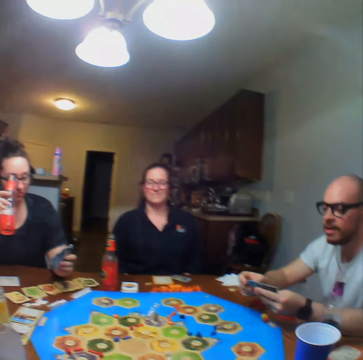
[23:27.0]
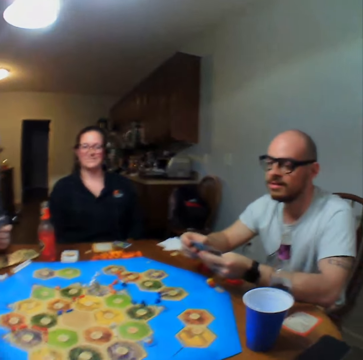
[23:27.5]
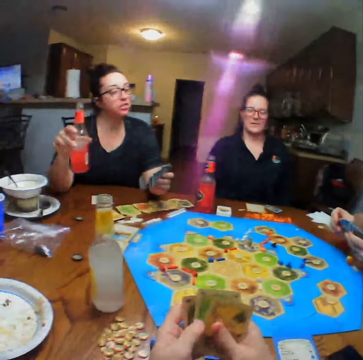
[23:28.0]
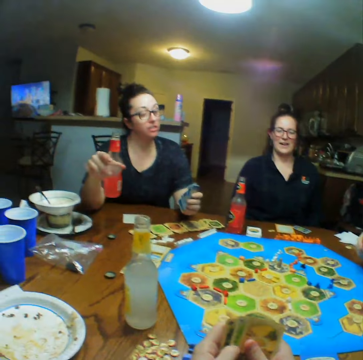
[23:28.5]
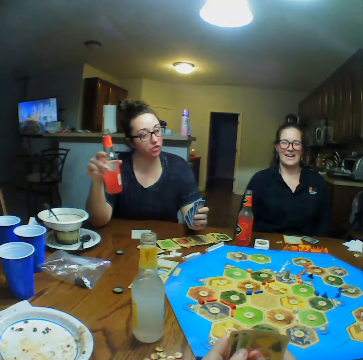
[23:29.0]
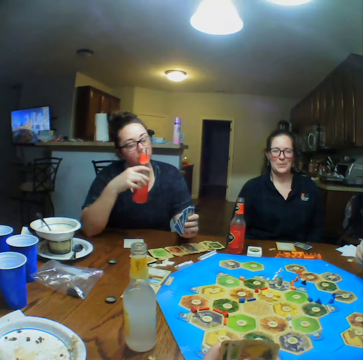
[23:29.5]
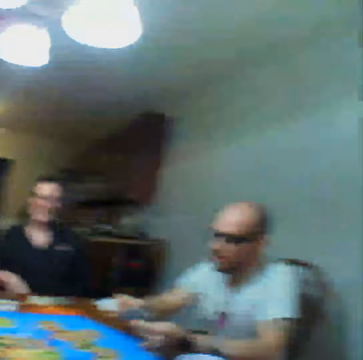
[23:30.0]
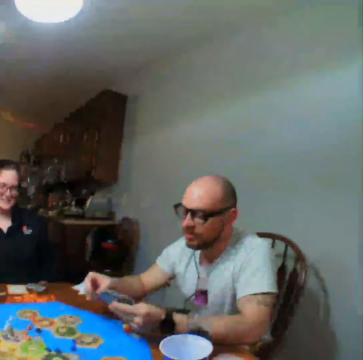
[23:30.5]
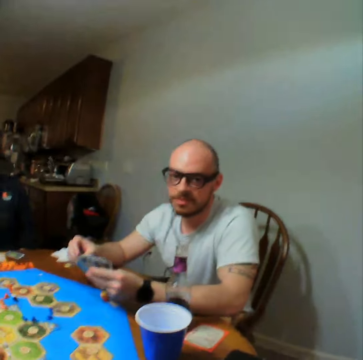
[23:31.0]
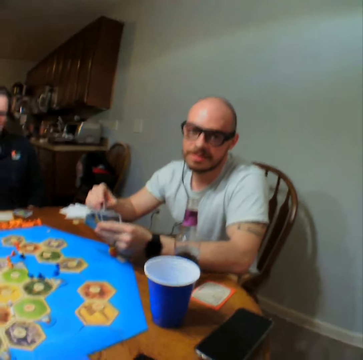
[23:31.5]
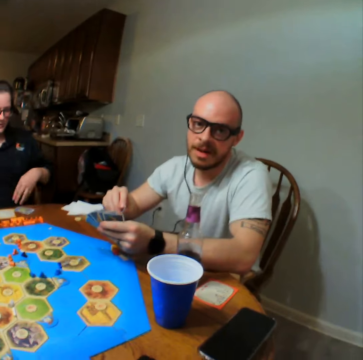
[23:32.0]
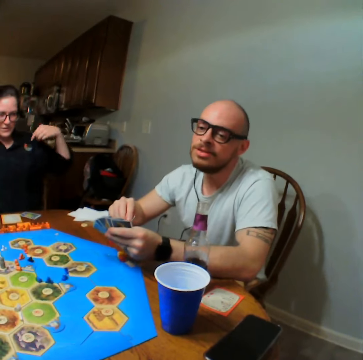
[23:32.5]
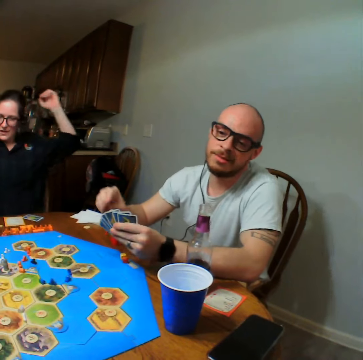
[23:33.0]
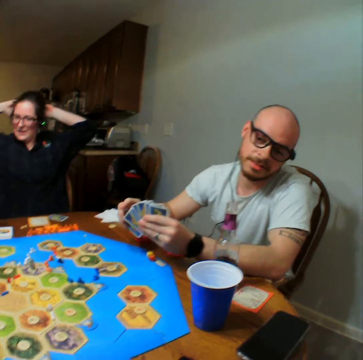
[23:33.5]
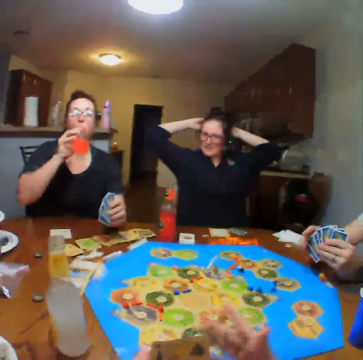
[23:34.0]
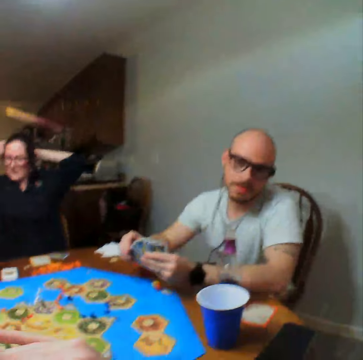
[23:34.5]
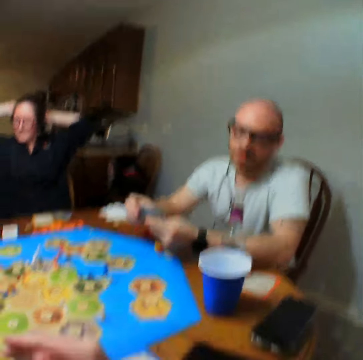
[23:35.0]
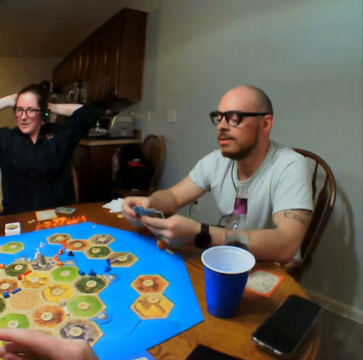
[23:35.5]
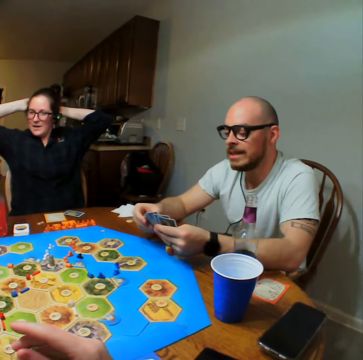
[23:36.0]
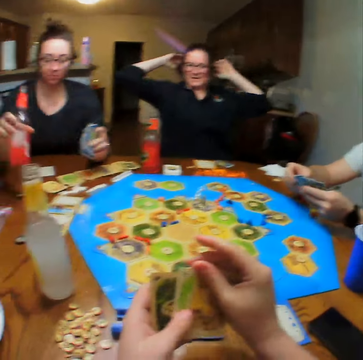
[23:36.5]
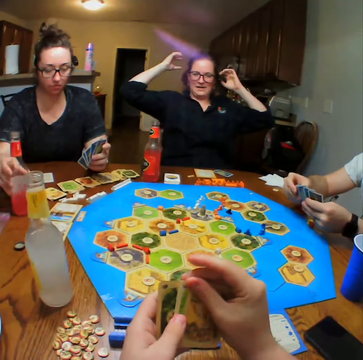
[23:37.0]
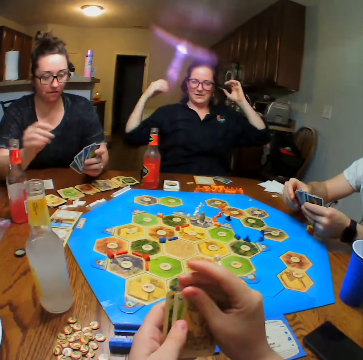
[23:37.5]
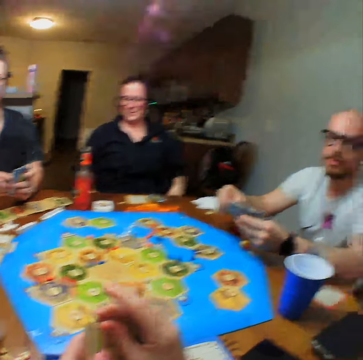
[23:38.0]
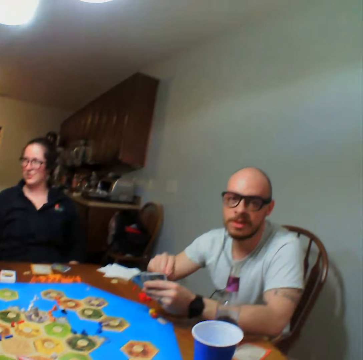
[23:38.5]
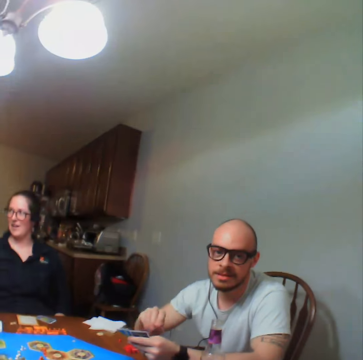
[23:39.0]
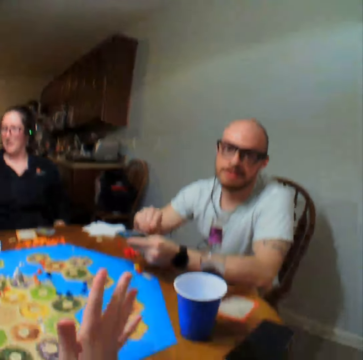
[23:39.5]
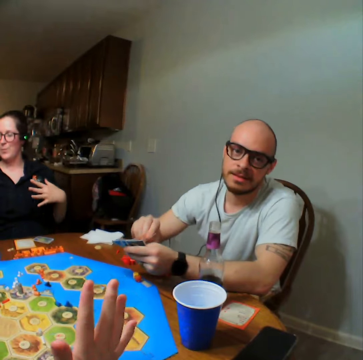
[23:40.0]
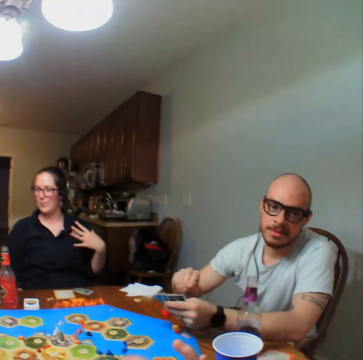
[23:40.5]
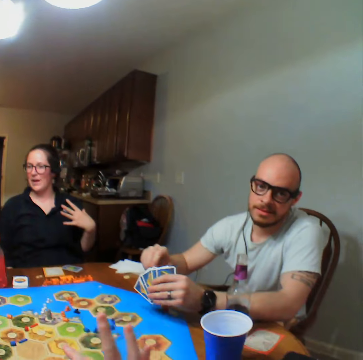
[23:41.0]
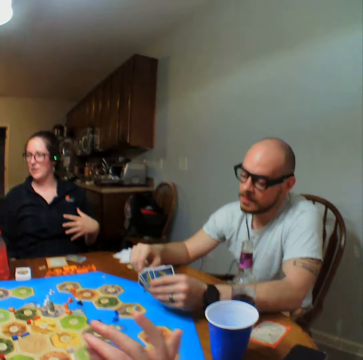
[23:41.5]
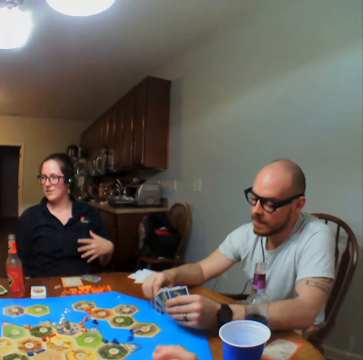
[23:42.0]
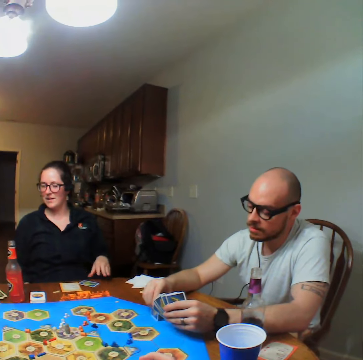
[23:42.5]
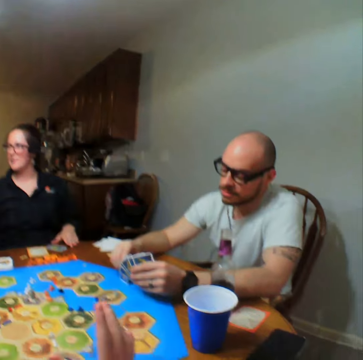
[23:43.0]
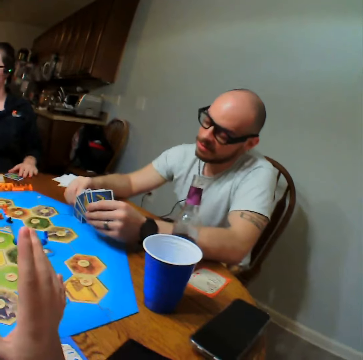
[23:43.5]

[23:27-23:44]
A lady talks. The camera wearer talks. A man talks. The lady drinks. The camera wearer talks. A person places down a drink. The camera wearer talks.

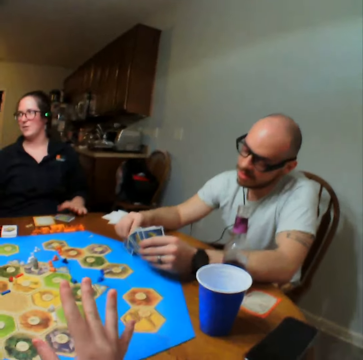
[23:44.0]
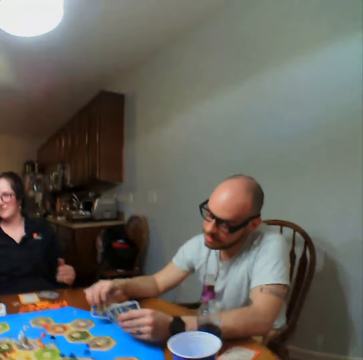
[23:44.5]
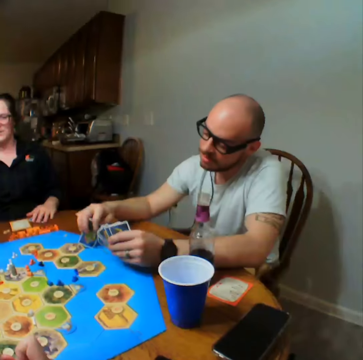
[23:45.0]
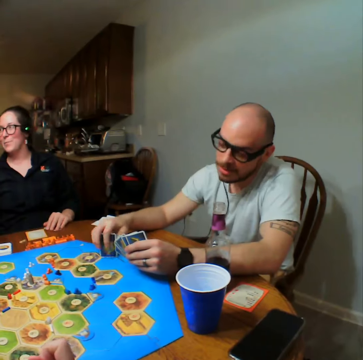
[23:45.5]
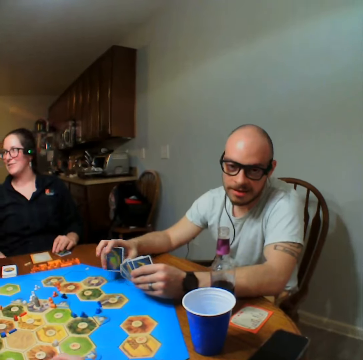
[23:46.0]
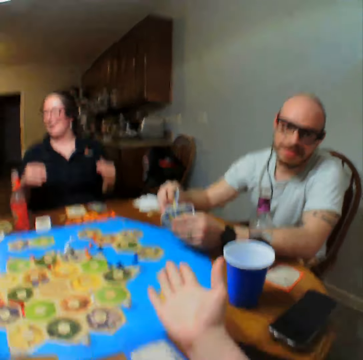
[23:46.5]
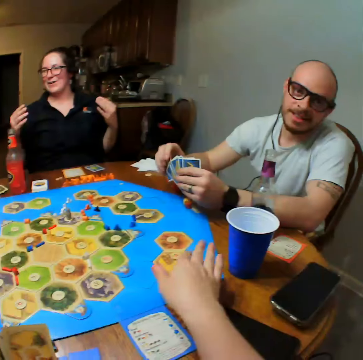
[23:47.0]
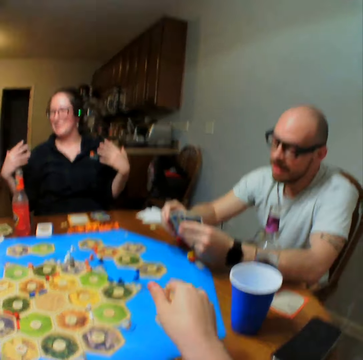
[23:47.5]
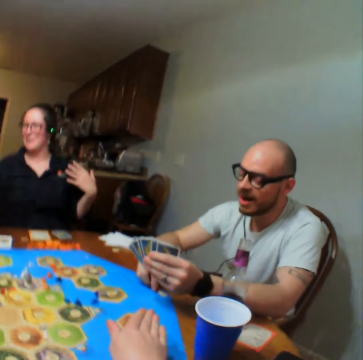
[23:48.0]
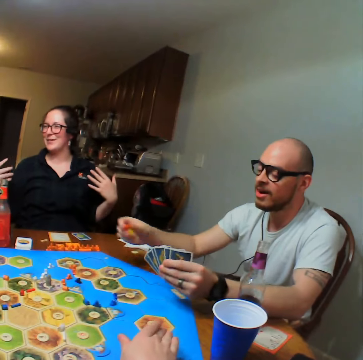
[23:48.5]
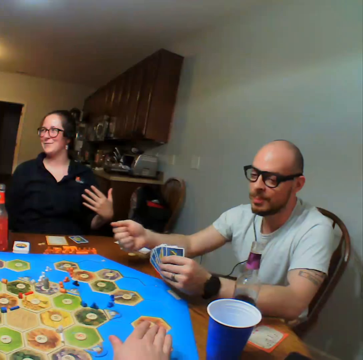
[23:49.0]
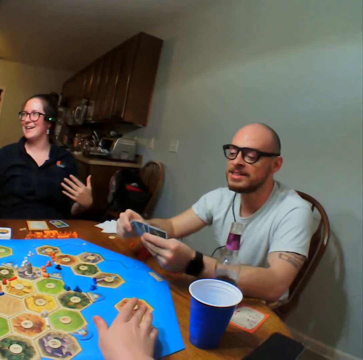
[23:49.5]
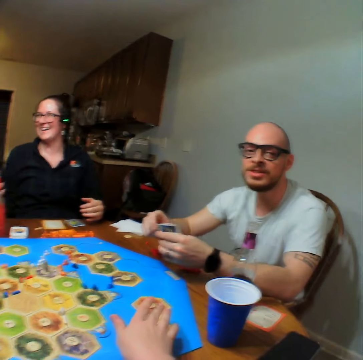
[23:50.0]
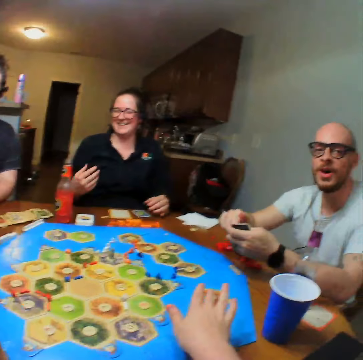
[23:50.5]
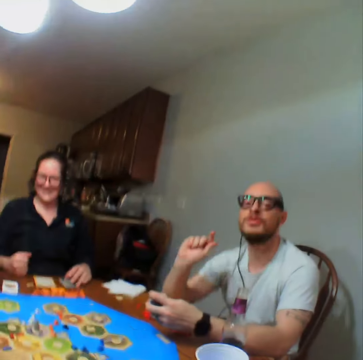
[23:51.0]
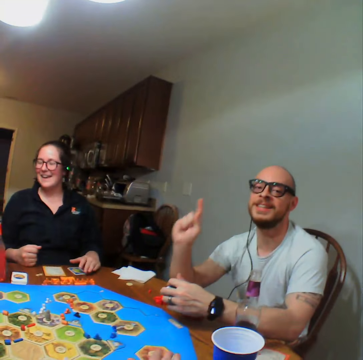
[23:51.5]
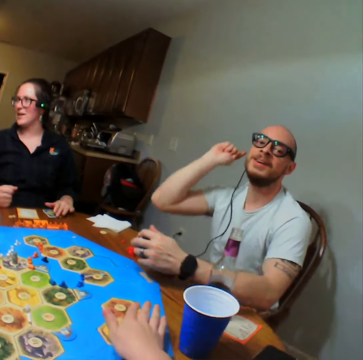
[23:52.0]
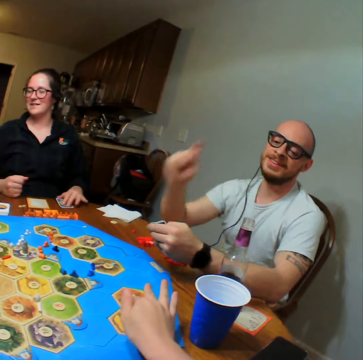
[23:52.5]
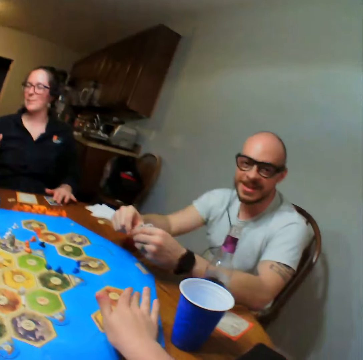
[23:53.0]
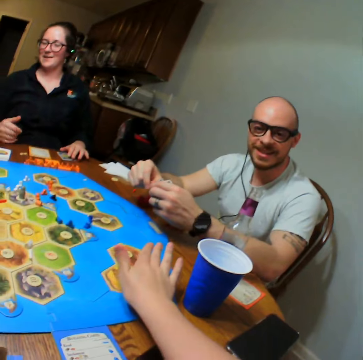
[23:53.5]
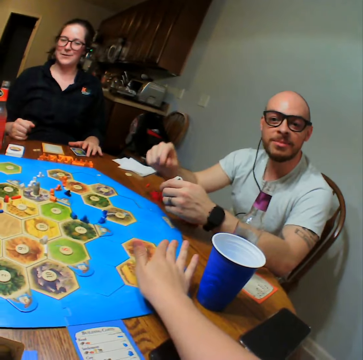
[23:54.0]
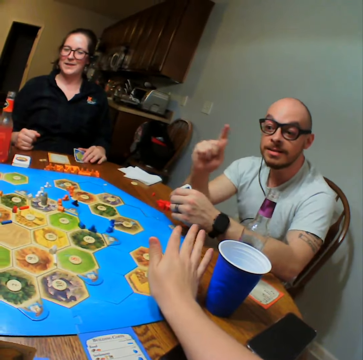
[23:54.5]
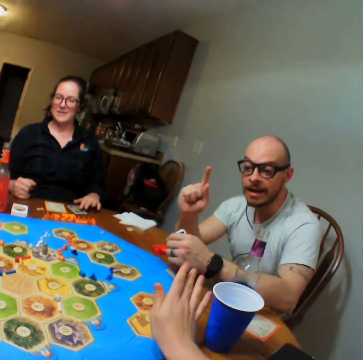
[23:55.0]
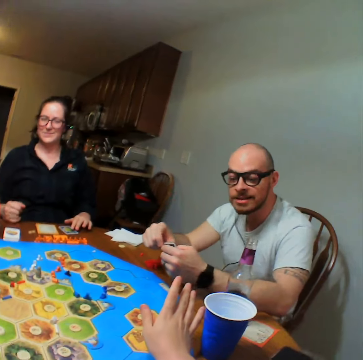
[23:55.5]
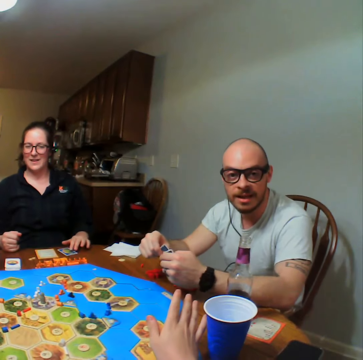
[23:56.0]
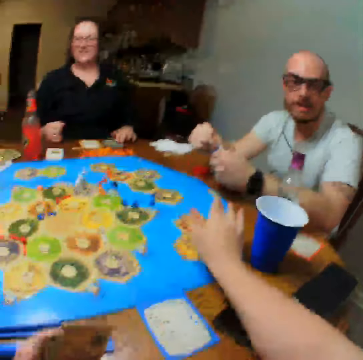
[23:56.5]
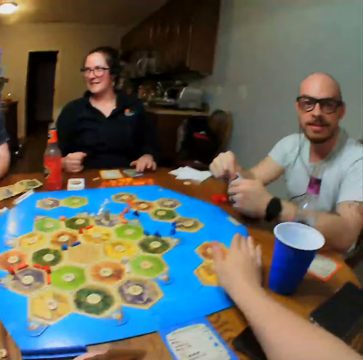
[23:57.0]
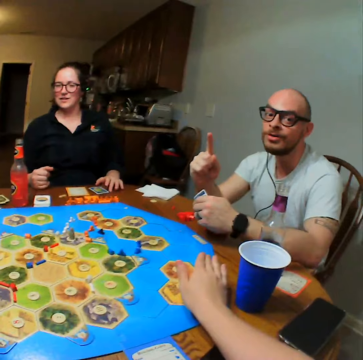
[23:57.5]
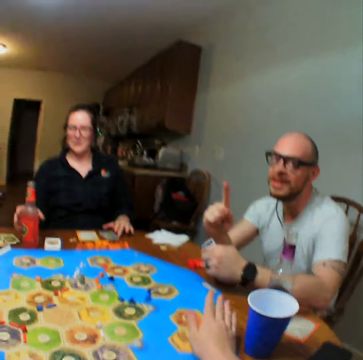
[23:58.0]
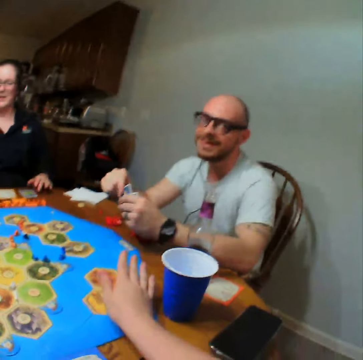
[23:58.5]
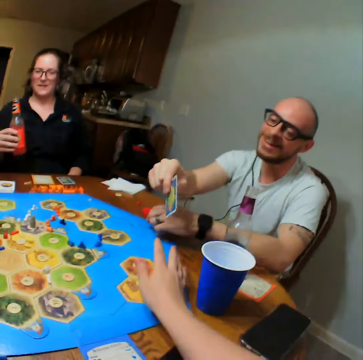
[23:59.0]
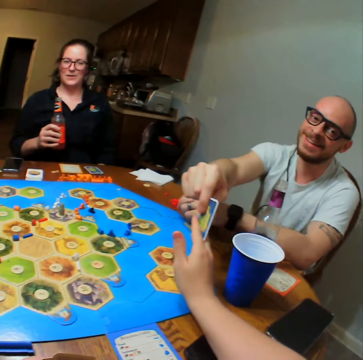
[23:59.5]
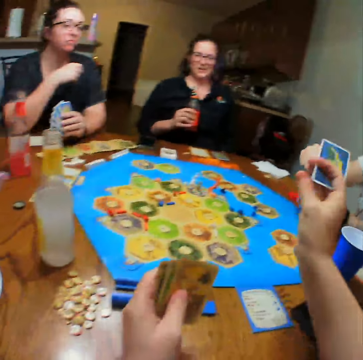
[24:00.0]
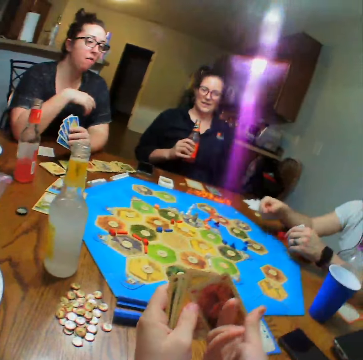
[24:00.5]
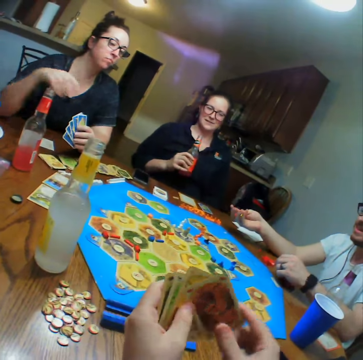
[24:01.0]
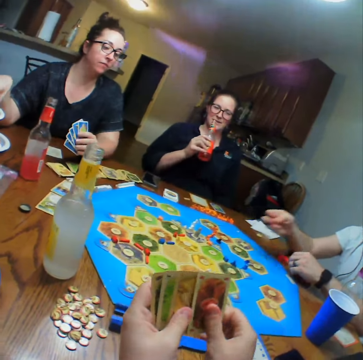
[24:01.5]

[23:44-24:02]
The camera wearer places a hand on the table. A man talks. The man gives the camera wearer the card. A lady drinks.

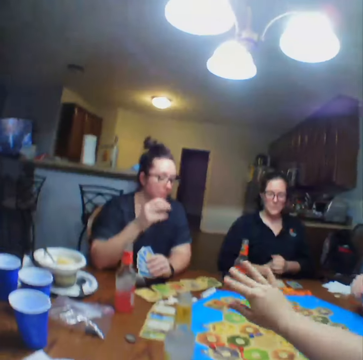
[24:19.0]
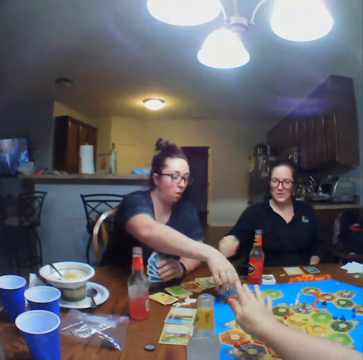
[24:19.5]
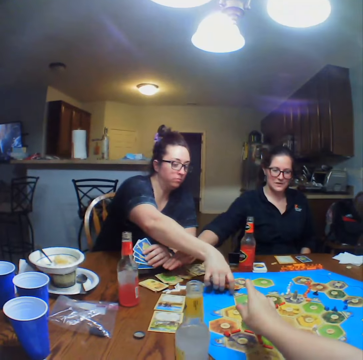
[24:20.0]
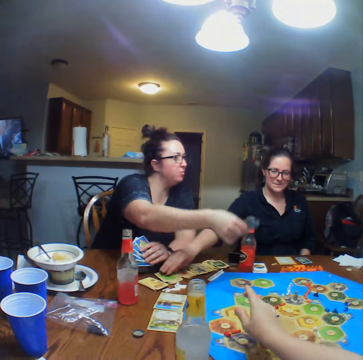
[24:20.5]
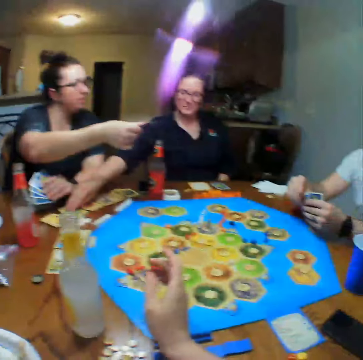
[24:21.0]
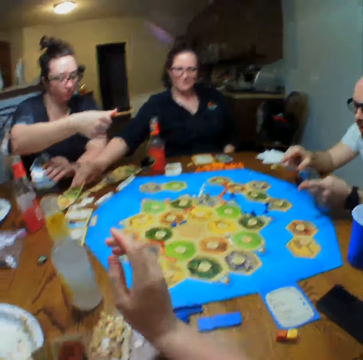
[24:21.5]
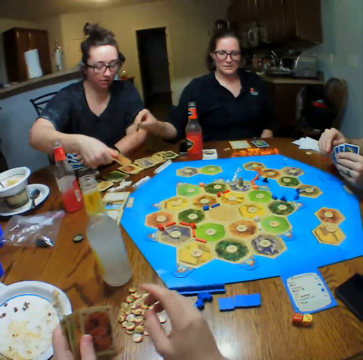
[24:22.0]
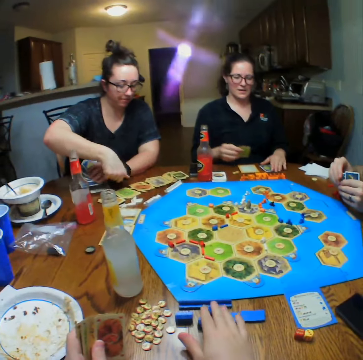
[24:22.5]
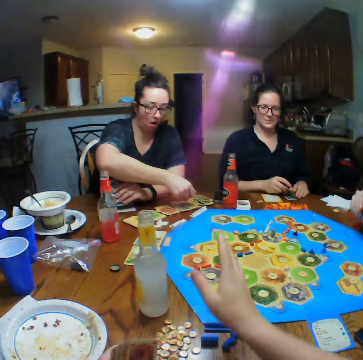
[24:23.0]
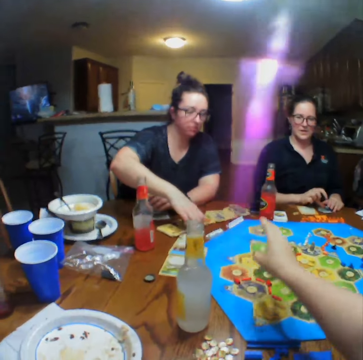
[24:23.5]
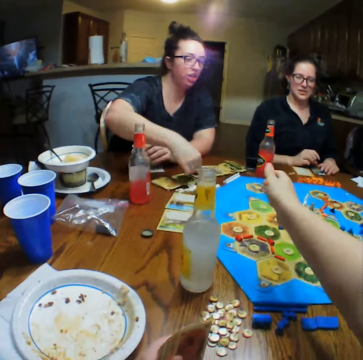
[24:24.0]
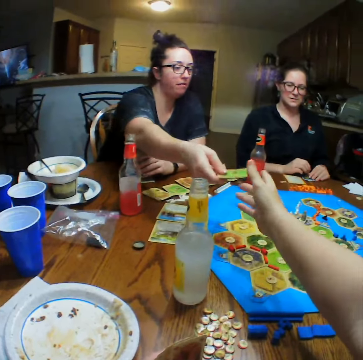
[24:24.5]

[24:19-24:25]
A lady picks up the cards. The lady places down a card. The lady gives the camera wearer the card.
